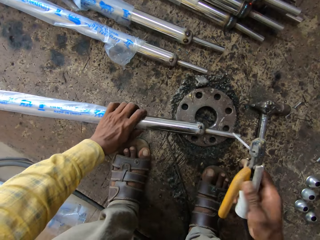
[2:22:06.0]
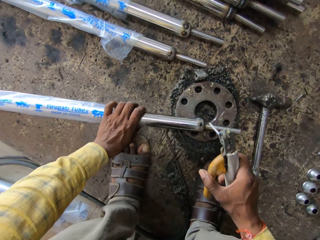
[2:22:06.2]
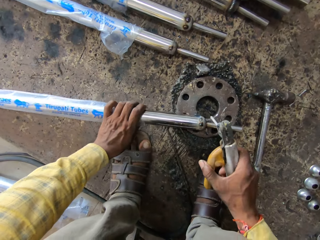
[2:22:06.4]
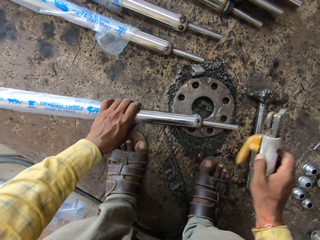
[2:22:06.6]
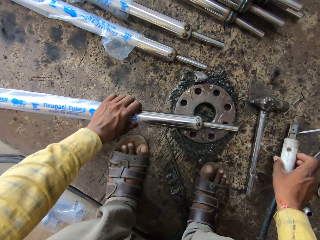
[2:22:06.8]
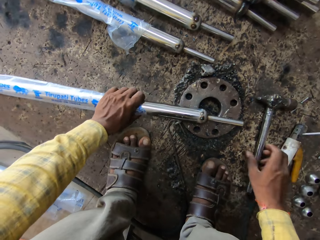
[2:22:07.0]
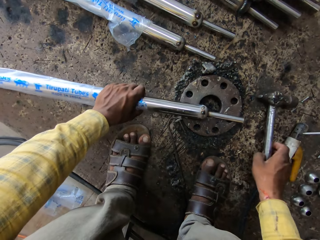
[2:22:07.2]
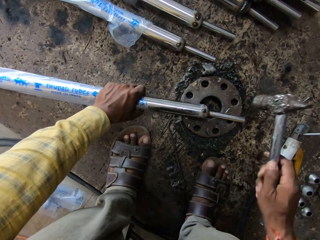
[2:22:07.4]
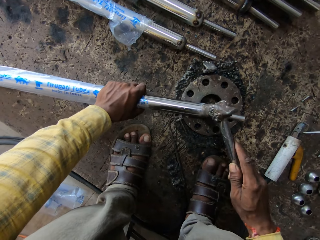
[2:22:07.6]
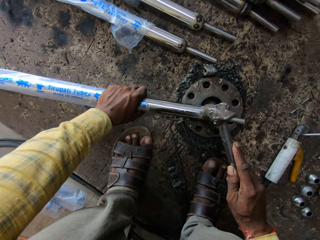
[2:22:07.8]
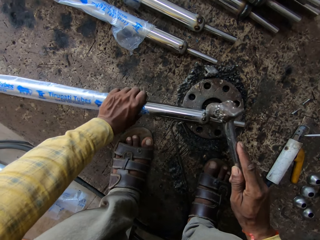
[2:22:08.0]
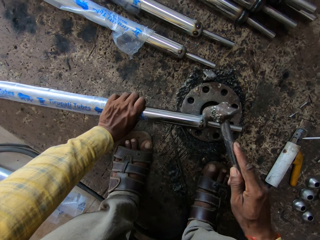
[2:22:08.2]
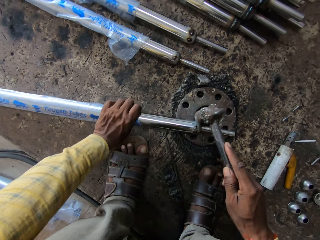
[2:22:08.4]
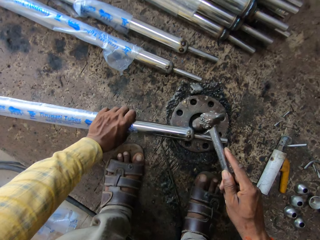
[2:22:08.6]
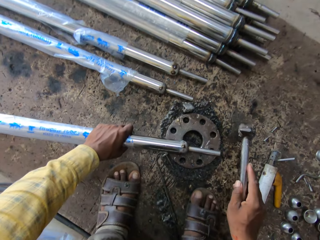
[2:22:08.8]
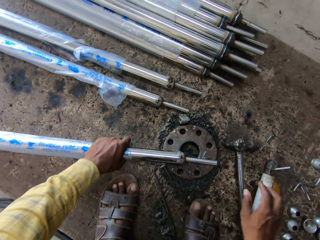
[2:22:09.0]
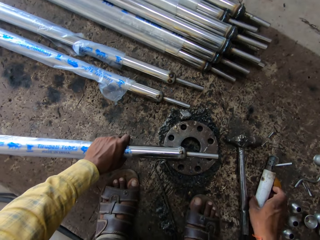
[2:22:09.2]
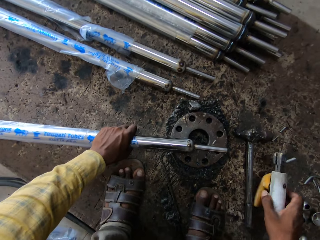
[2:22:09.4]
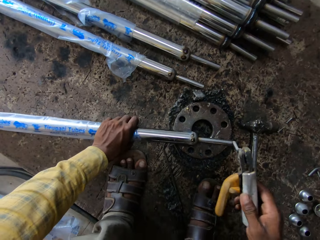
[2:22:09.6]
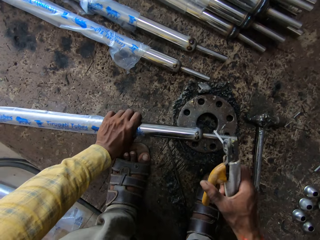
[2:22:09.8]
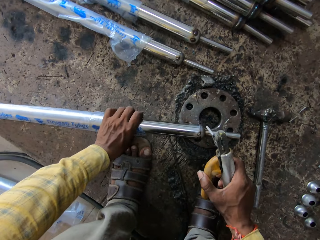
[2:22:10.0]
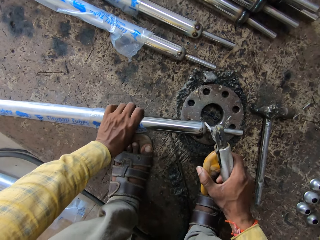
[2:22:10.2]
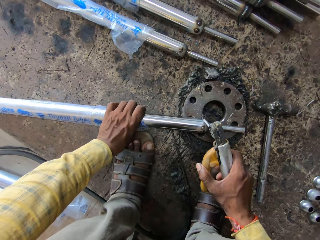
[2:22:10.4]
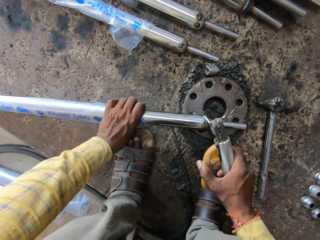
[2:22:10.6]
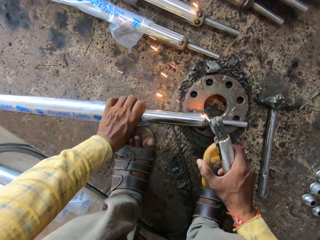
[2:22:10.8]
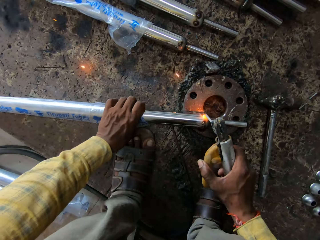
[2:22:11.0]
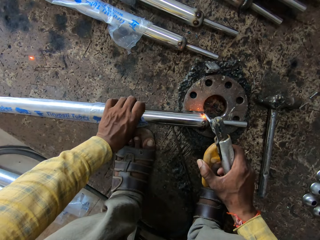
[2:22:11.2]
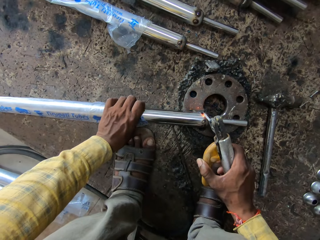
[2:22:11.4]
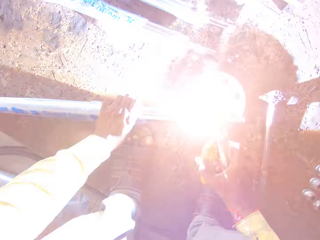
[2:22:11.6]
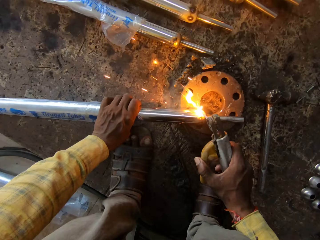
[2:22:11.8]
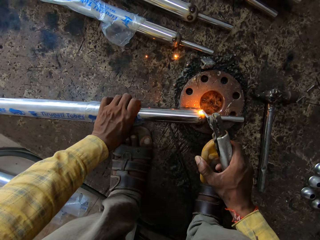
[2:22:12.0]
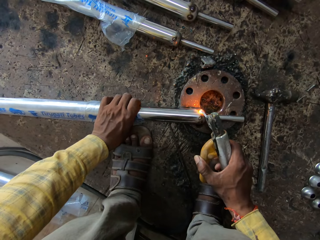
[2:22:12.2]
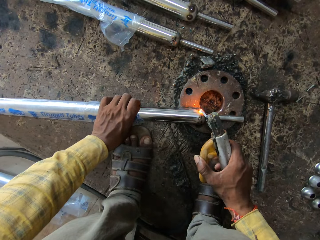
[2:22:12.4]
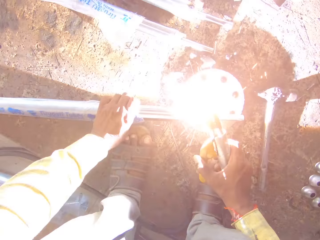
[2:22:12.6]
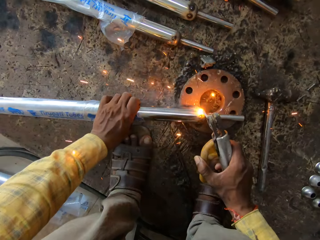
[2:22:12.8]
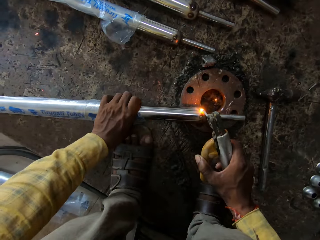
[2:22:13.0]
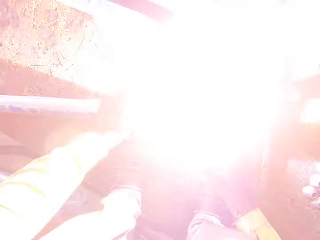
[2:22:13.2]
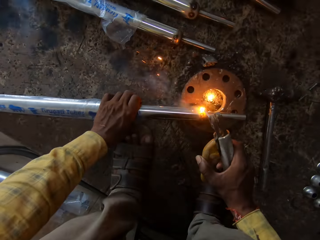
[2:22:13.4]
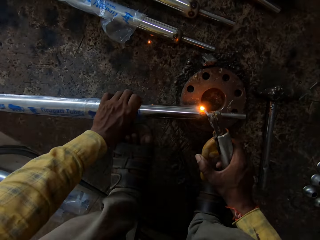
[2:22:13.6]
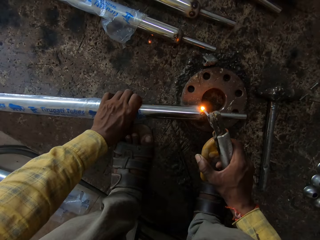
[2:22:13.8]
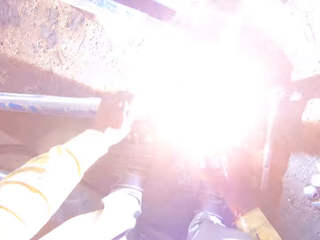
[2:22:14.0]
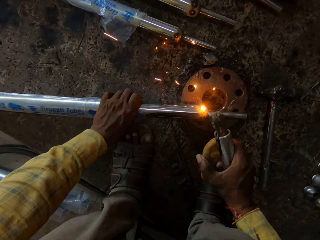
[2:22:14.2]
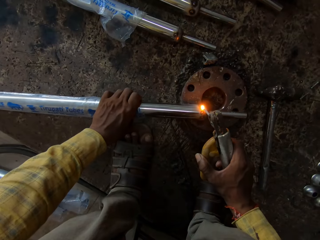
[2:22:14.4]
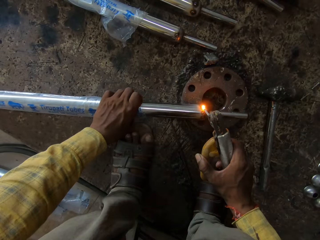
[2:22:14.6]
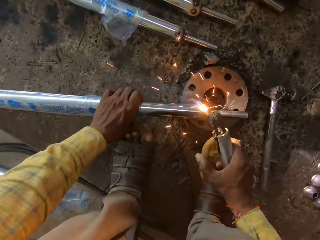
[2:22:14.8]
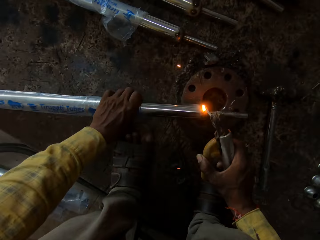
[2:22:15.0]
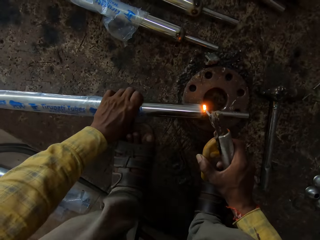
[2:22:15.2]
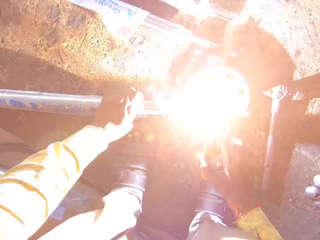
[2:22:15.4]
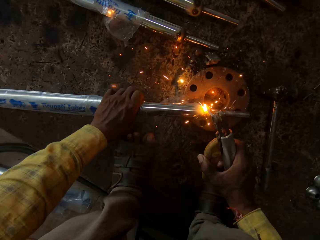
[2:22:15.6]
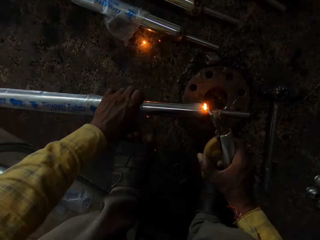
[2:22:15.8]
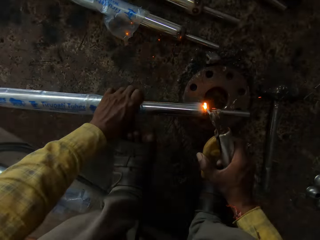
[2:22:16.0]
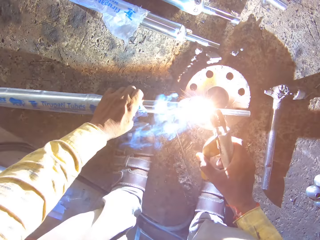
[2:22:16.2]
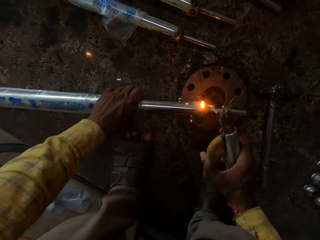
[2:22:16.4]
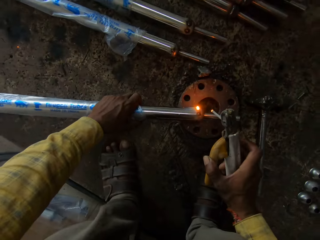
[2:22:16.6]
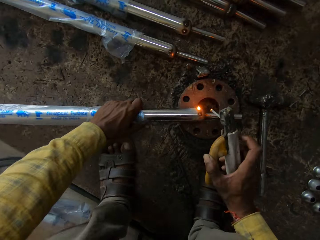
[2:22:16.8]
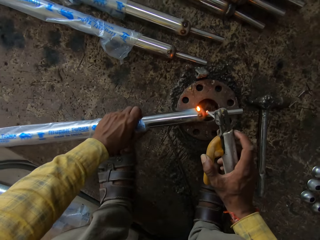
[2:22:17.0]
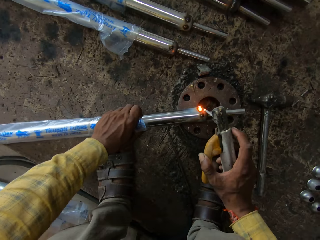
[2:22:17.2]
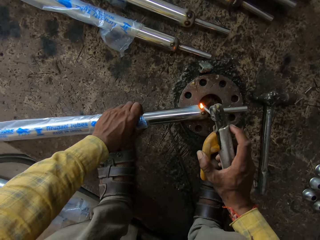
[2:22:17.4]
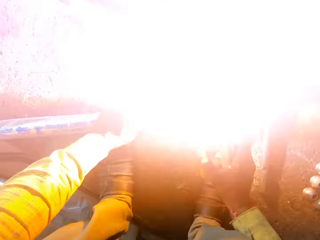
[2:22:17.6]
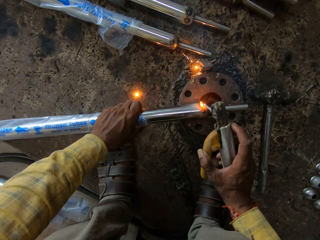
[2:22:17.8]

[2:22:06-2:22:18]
The camera wearer uses a hammer on the metal. They use a welding torch on the metal.

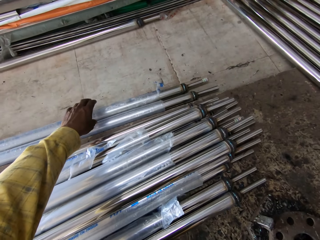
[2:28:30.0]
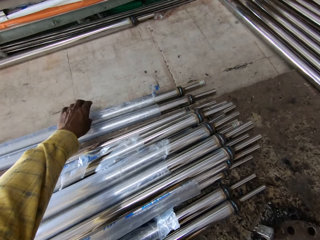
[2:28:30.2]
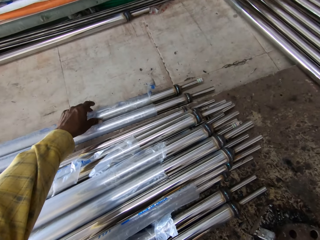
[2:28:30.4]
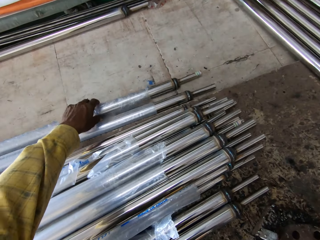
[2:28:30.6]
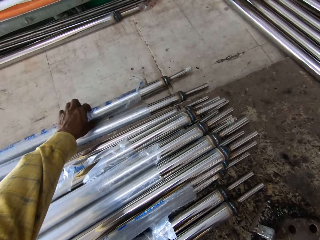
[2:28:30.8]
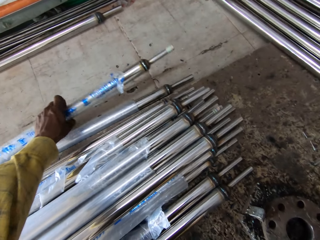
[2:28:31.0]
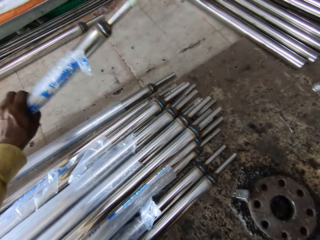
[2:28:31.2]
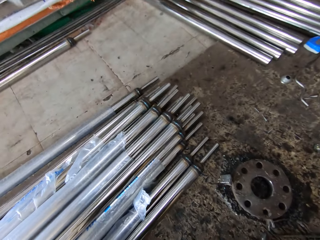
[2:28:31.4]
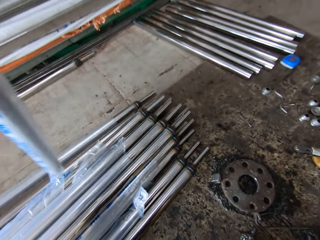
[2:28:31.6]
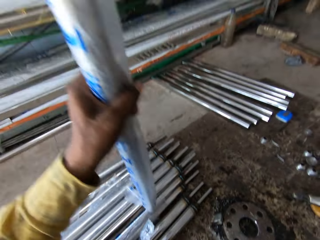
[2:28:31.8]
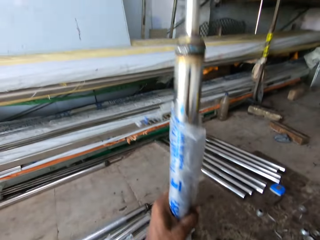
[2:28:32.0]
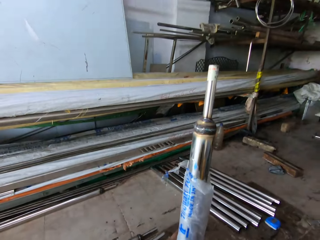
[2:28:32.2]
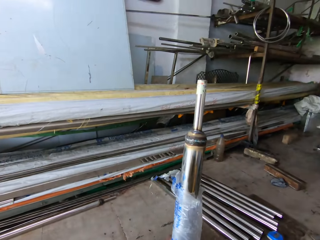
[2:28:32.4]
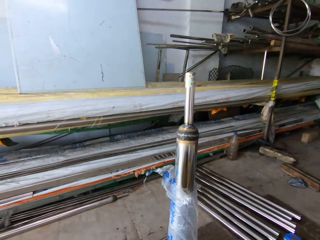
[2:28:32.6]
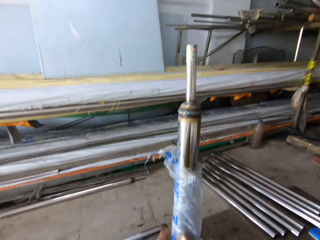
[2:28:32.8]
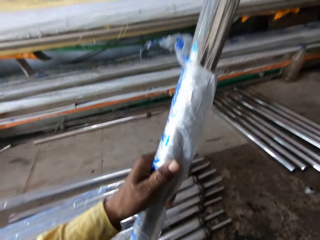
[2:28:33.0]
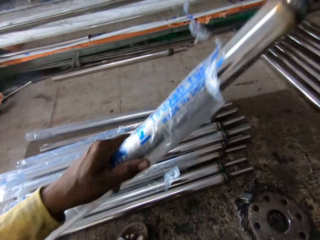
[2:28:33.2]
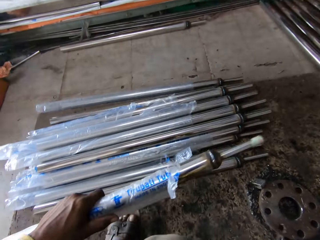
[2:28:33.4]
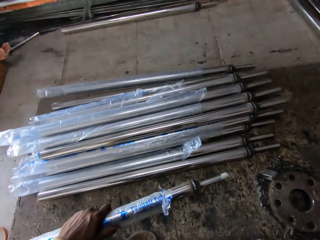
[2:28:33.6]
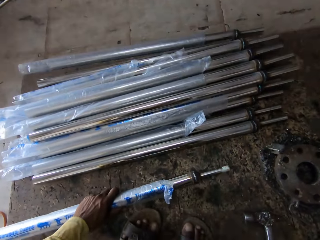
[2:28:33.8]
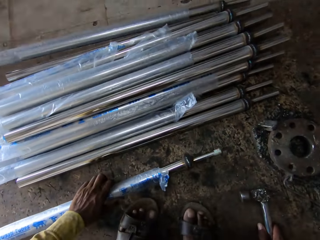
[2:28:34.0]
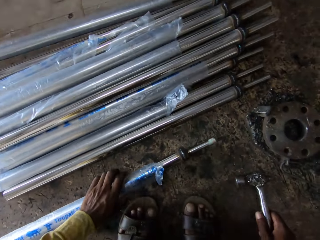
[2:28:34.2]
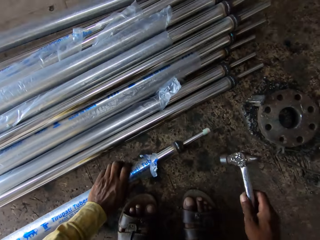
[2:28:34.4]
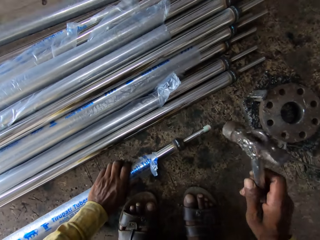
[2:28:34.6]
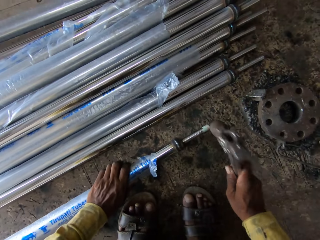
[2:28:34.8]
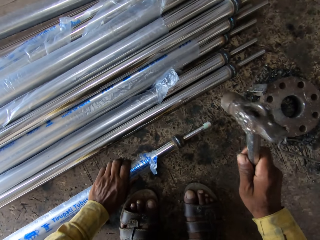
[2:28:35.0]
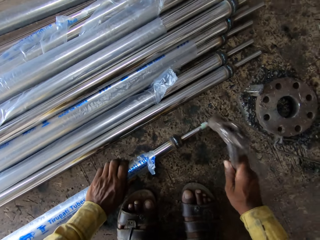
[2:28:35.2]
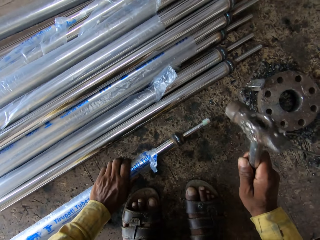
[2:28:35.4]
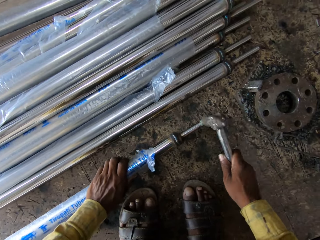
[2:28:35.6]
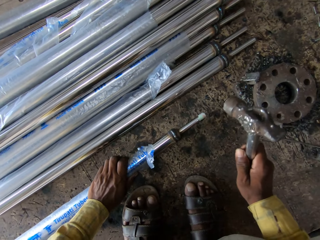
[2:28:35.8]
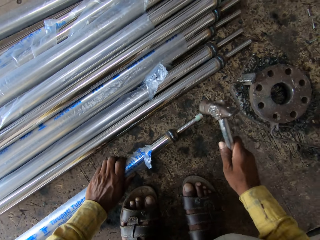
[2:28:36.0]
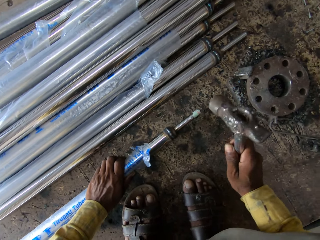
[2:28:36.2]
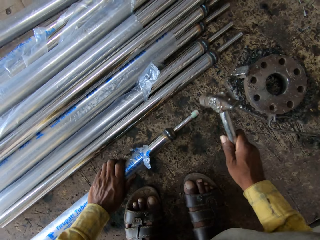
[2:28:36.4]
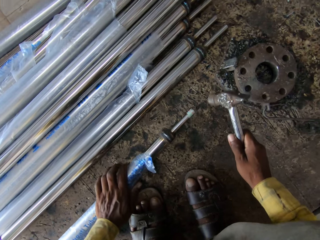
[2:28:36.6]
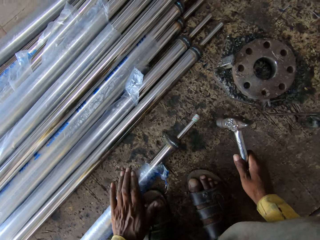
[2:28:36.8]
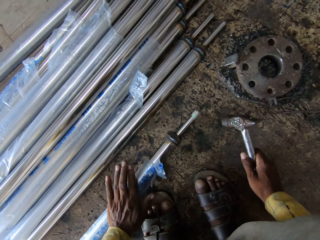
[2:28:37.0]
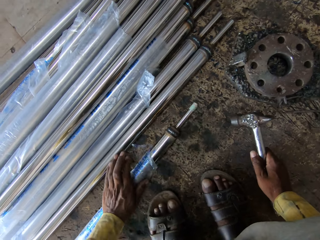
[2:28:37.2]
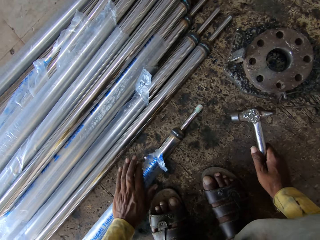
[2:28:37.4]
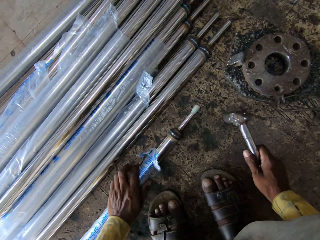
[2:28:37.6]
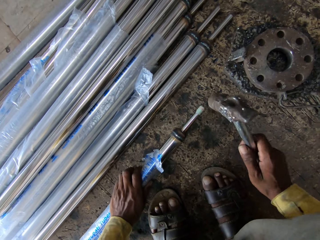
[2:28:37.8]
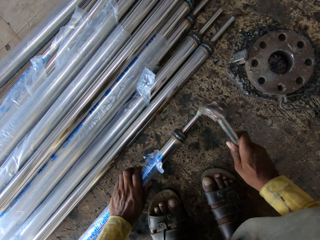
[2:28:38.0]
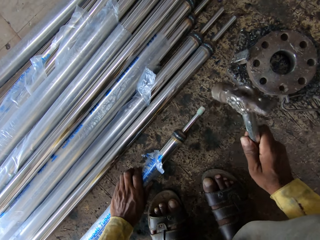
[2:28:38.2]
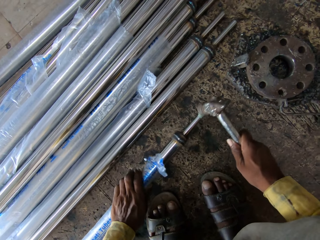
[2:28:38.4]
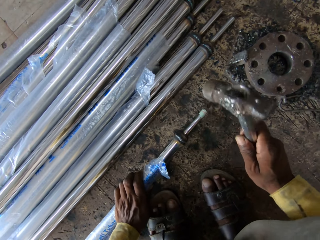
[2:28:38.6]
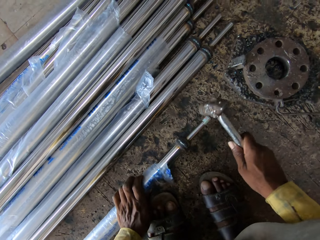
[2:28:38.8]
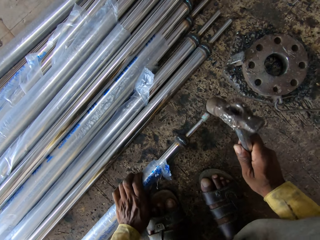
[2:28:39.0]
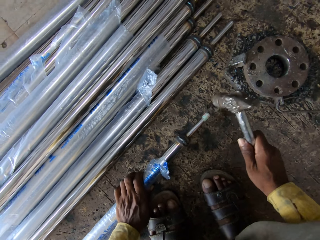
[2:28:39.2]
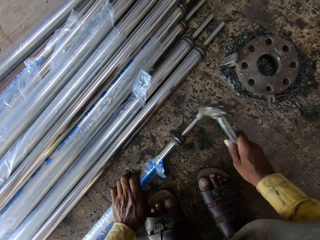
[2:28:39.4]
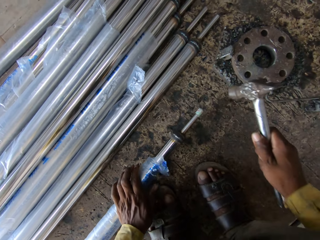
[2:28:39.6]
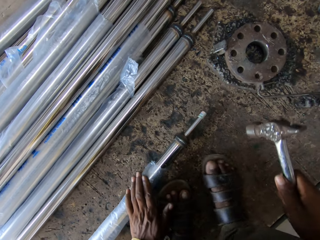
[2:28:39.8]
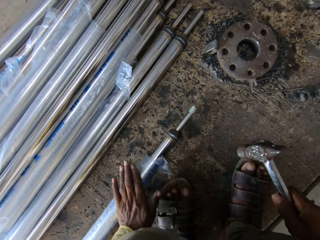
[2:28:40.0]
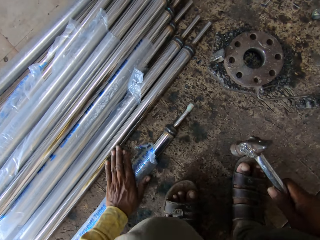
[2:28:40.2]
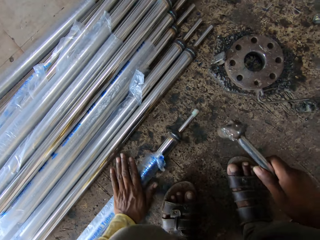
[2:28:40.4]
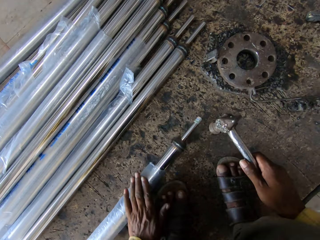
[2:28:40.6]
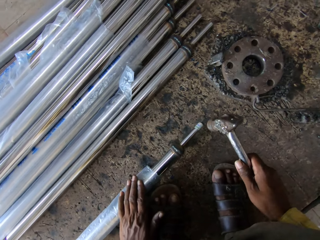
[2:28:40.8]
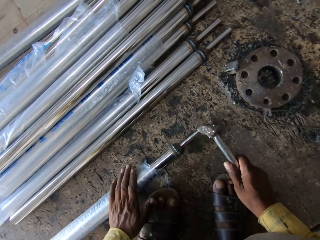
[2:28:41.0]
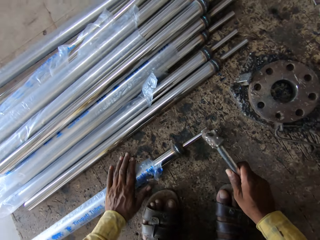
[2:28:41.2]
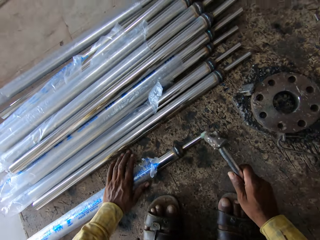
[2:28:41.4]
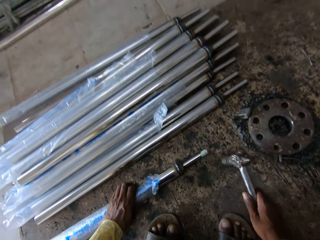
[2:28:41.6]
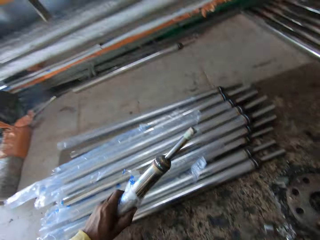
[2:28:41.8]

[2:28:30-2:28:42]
The camera wearer picks up a rod or steel pipe. They put the steel pipe on the ground. They hit around the steel pipe with a hammer.
